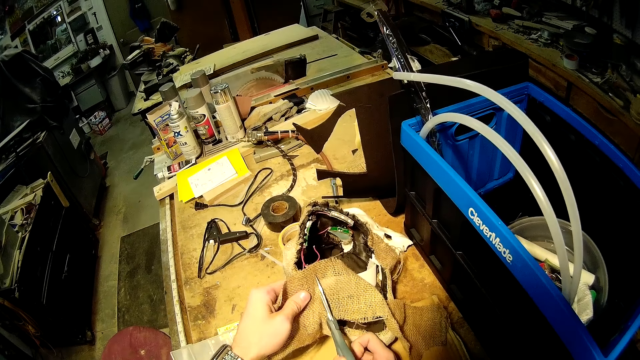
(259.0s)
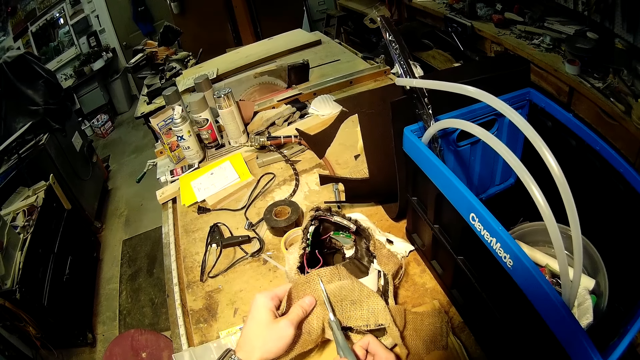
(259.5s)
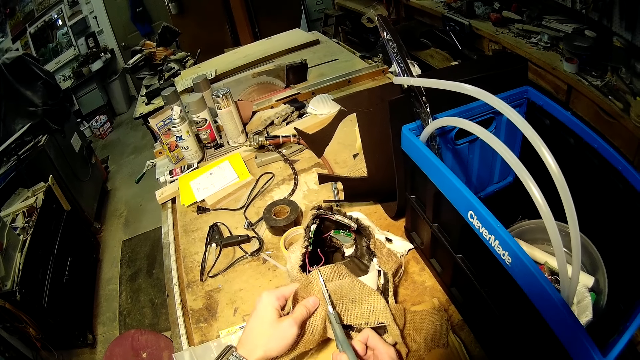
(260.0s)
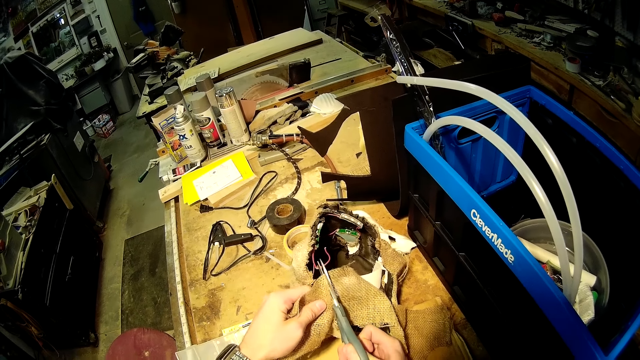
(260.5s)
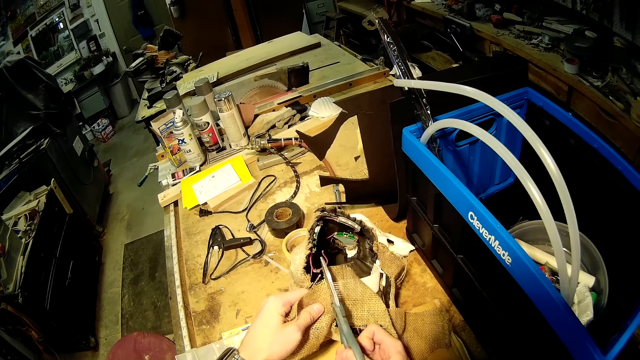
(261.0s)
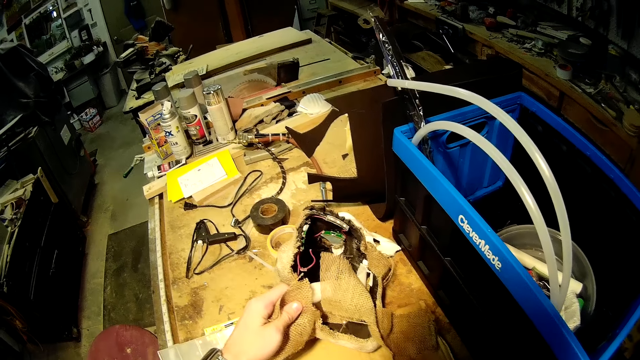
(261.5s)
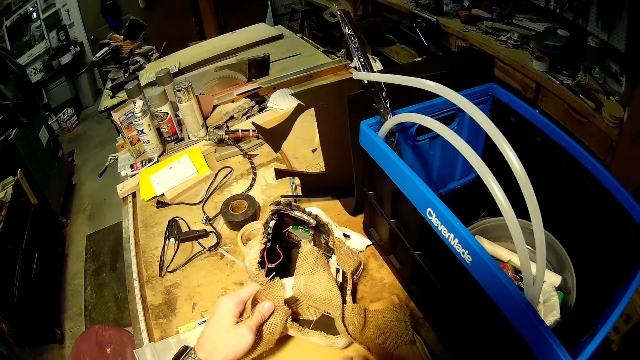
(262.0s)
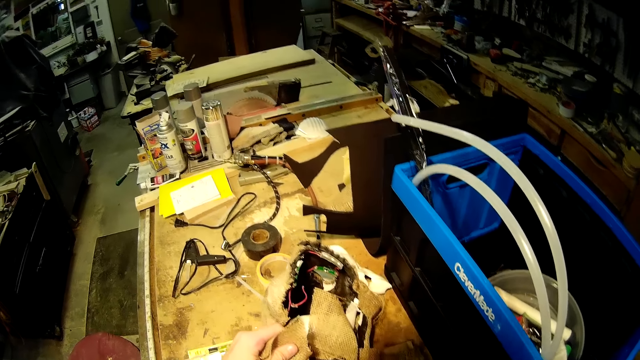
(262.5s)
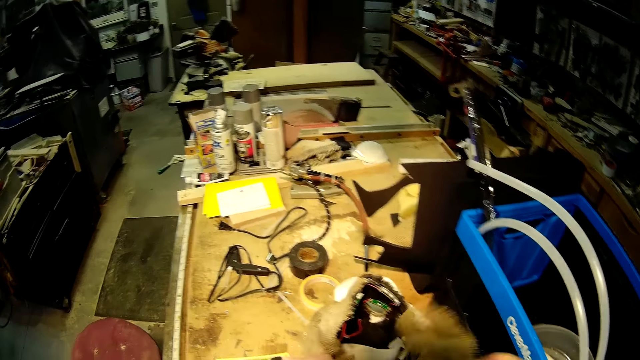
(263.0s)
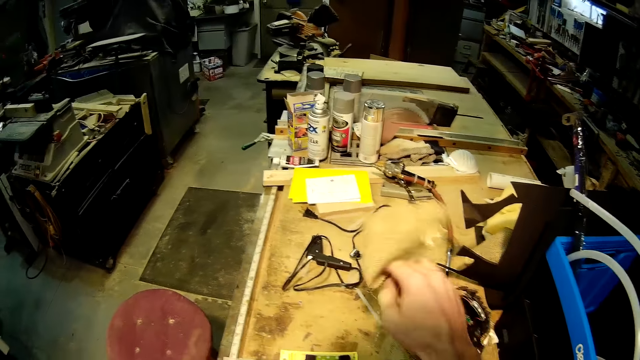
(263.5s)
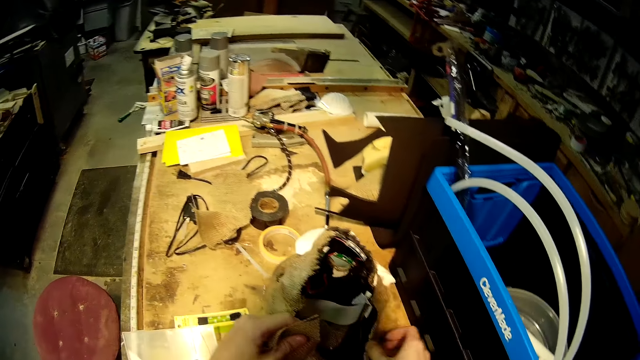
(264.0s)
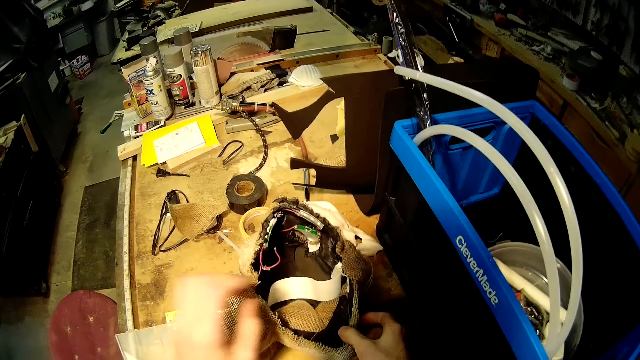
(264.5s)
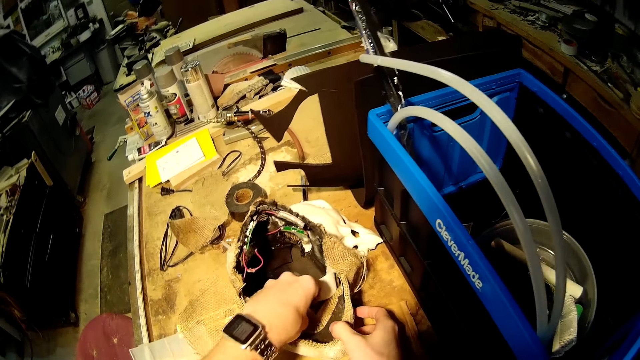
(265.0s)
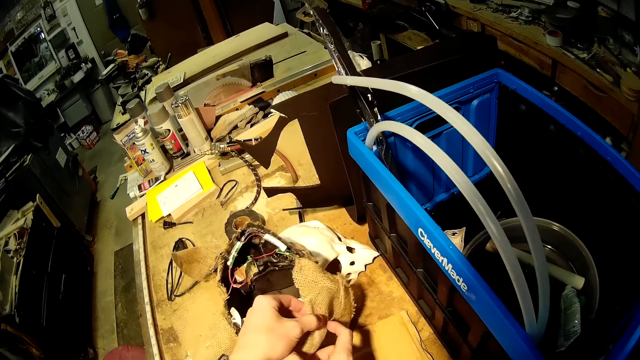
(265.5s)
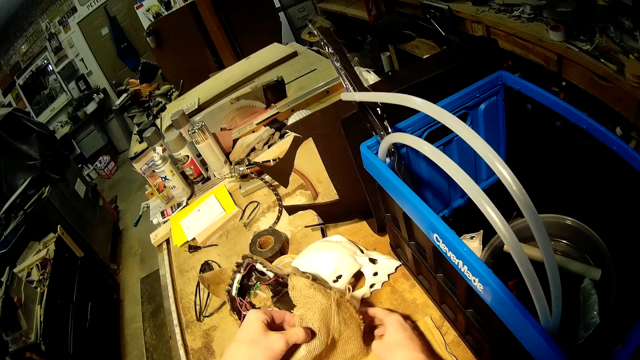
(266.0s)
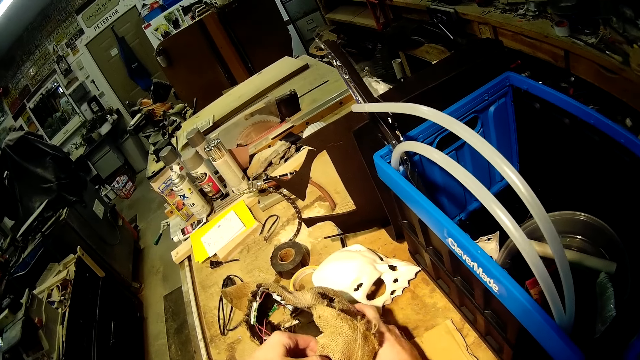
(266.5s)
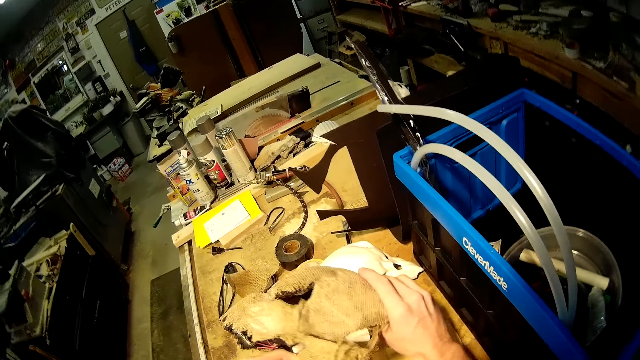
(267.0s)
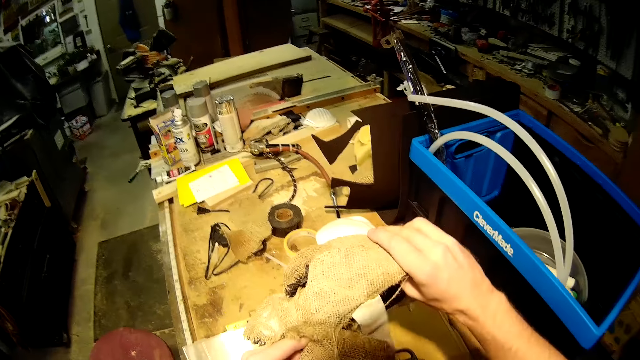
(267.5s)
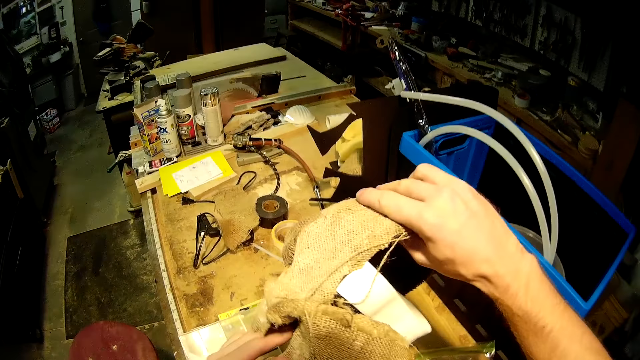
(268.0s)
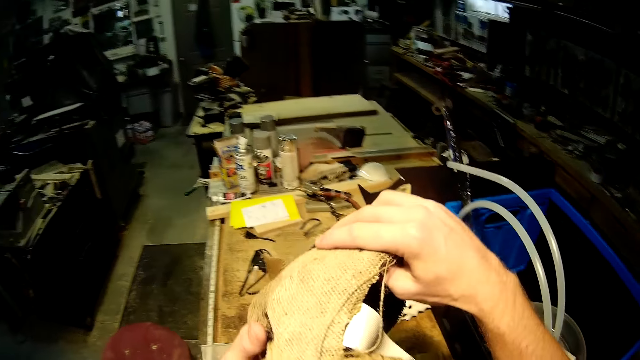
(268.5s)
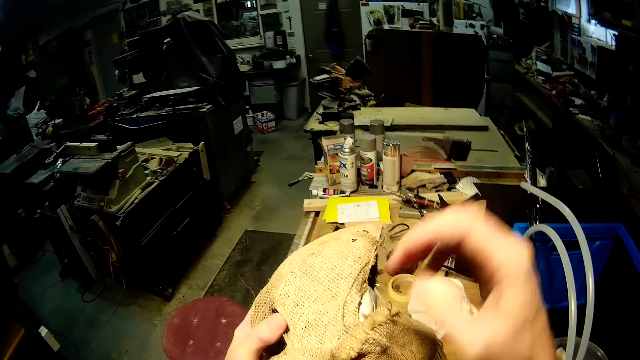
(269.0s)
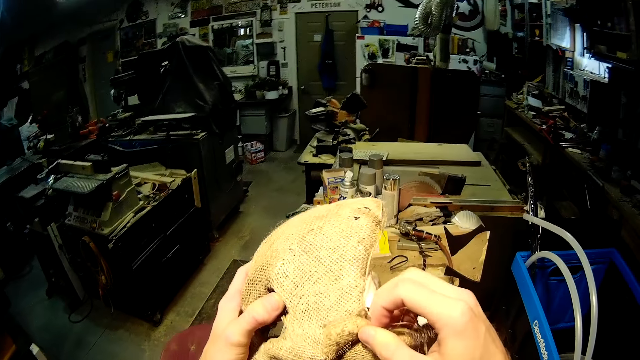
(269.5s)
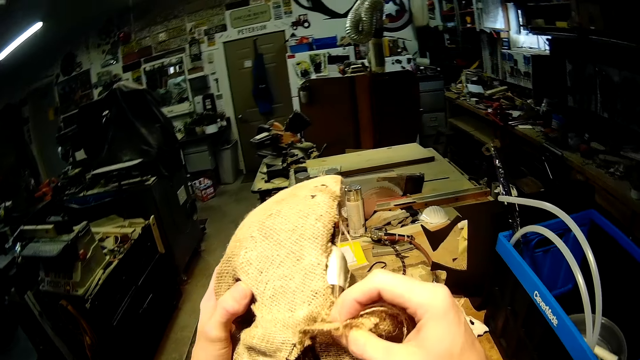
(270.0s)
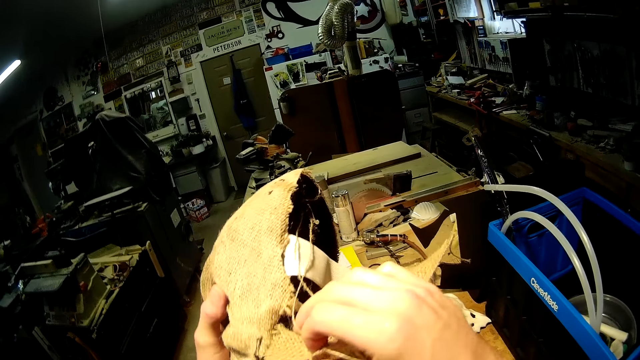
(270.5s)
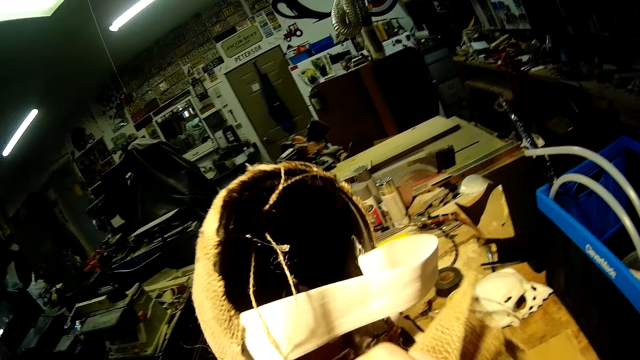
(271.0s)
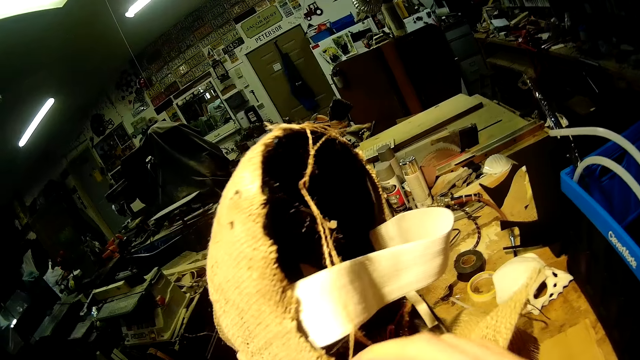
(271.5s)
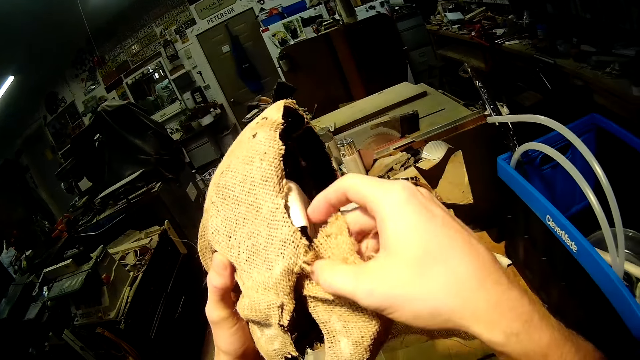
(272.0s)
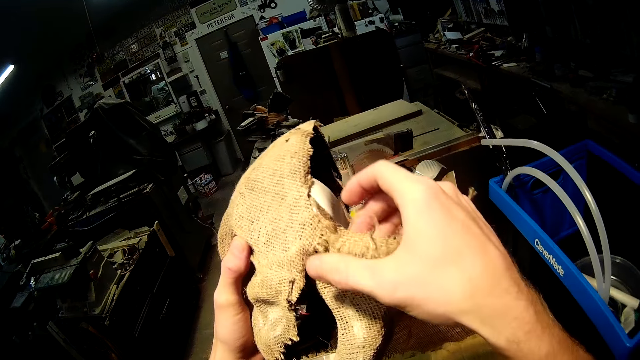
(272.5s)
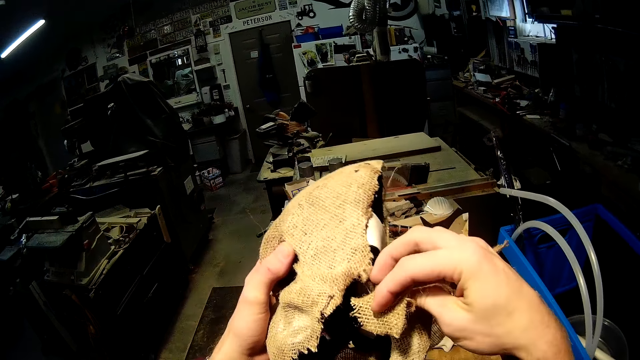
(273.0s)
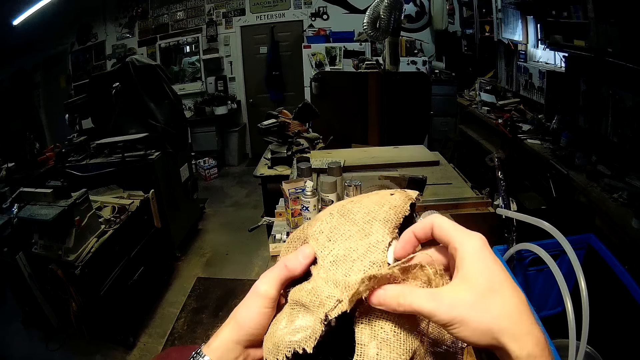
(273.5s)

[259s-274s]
The camera wearer throws the leather material or piece of cloth to the other side of the table. He continues working on the bandit mask on the table. He lifts the skull model from the table. He holds the piece of cloth with his right hand.

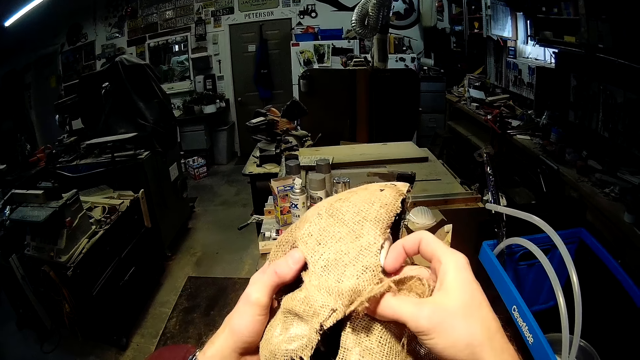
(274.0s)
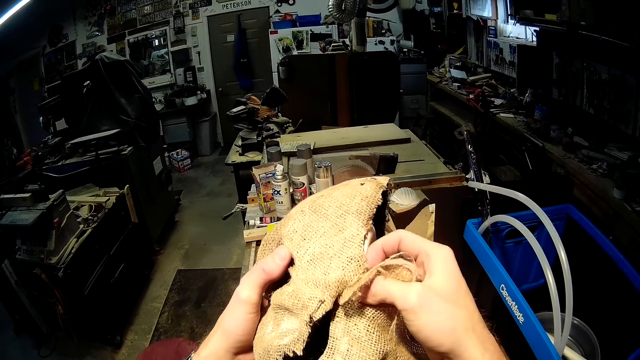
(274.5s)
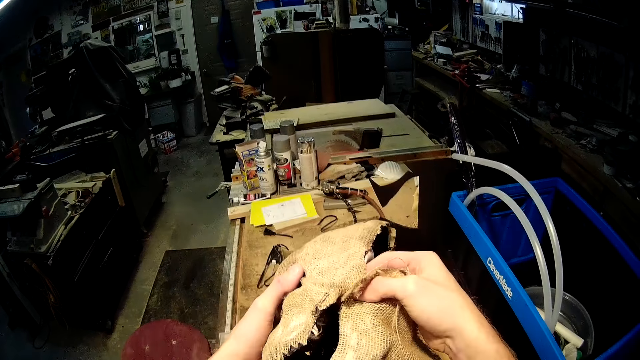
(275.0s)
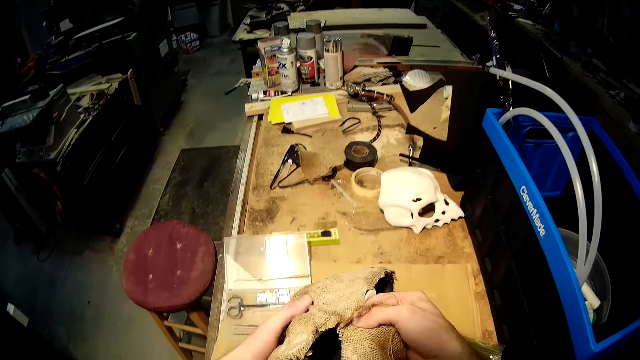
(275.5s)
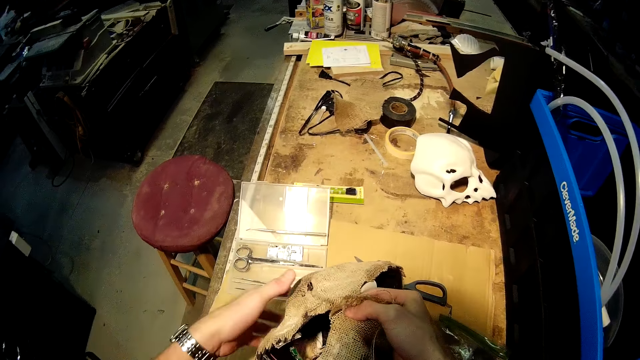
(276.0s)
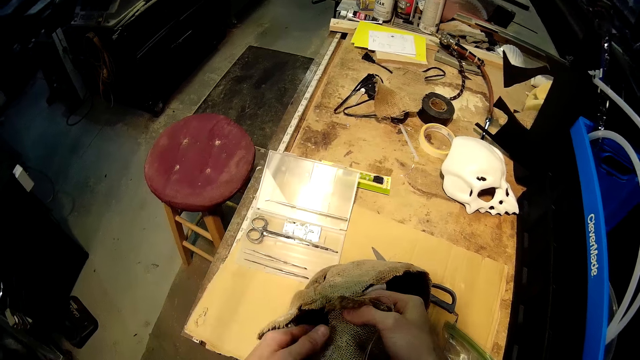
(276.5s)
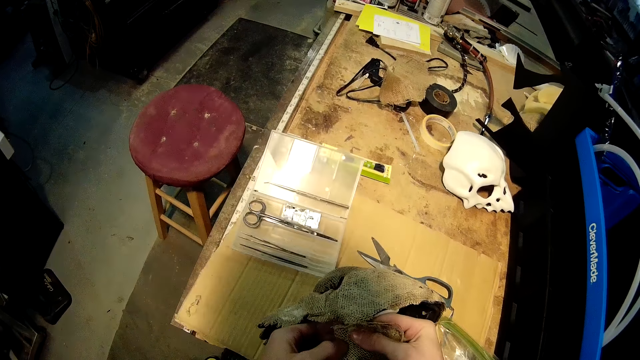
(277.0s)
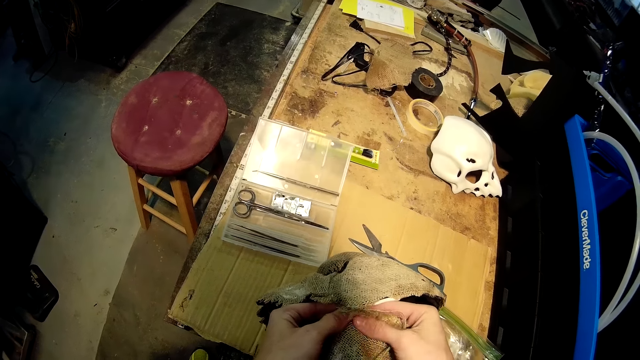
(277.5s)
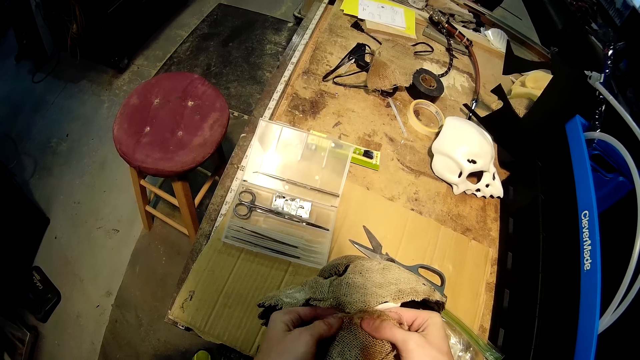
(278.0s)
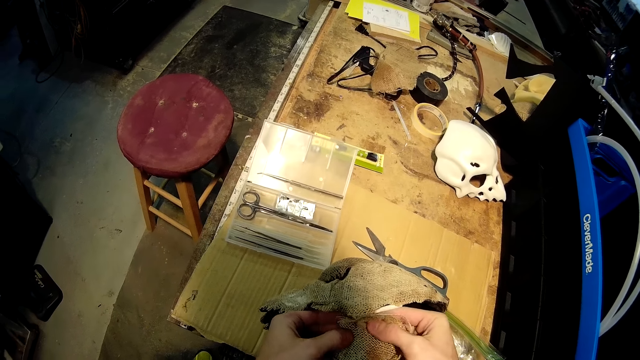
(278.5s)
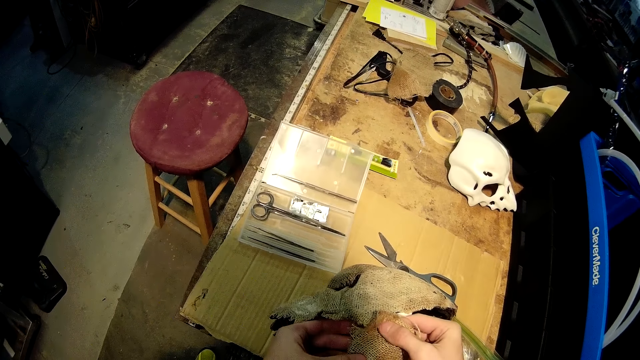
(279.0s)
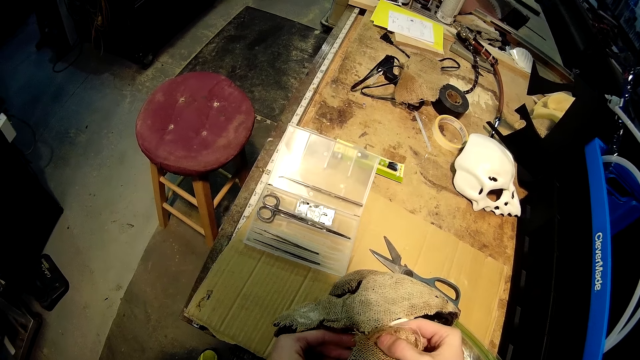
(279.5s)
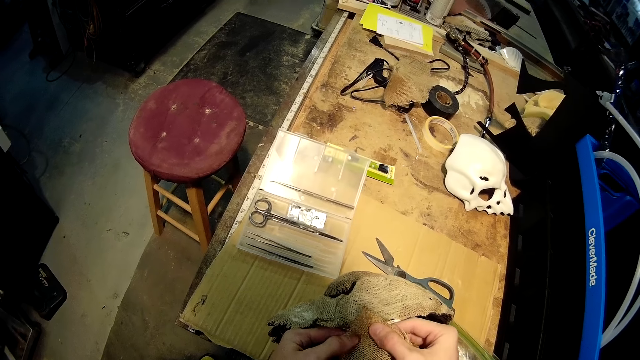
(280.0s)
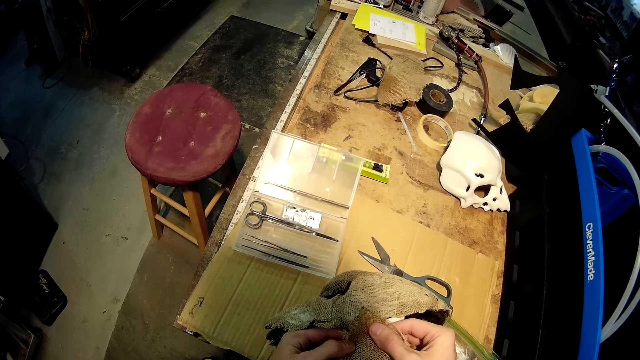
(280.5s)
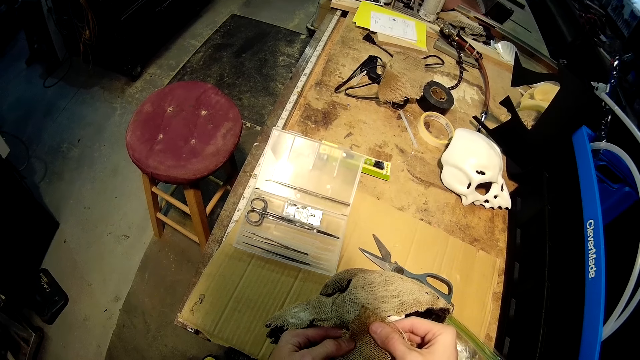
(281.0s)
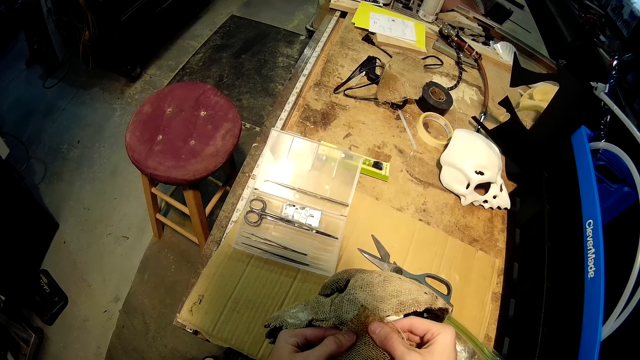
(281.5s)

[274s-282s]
The camera wearer puts the skull model on the table. They align the piece of cloth on the skull model.
